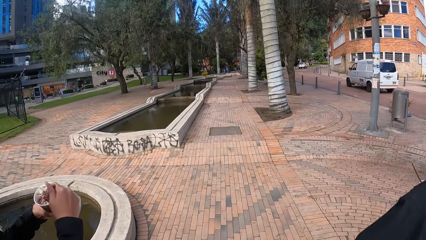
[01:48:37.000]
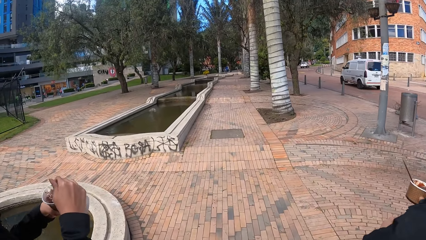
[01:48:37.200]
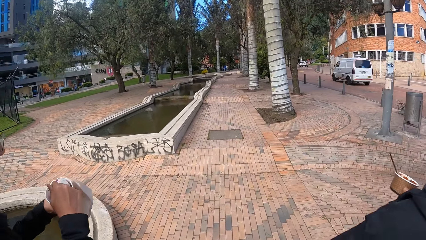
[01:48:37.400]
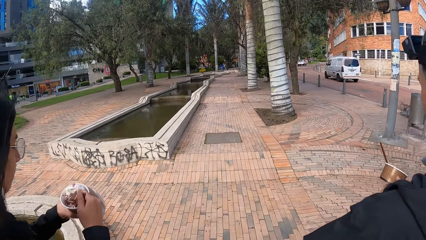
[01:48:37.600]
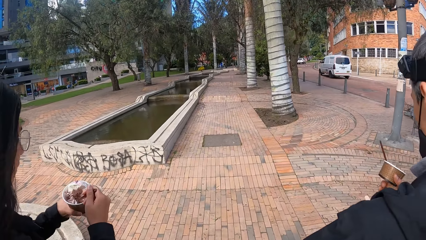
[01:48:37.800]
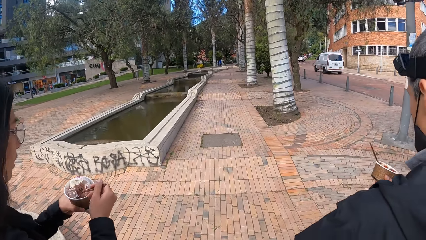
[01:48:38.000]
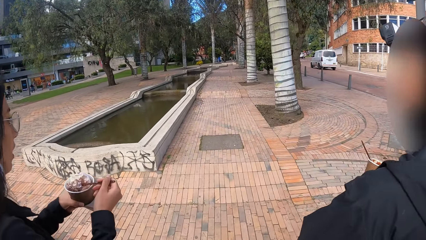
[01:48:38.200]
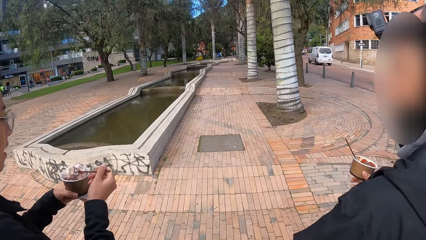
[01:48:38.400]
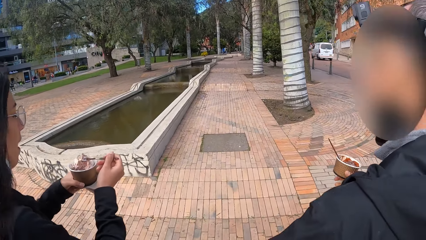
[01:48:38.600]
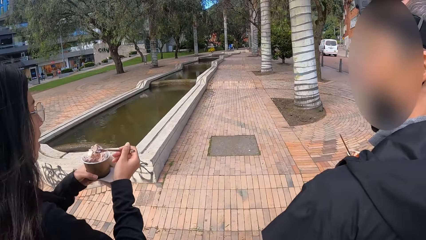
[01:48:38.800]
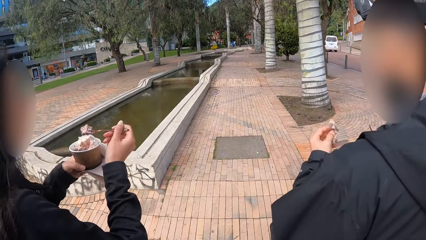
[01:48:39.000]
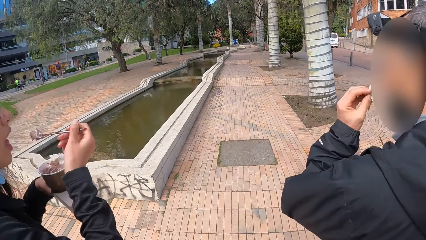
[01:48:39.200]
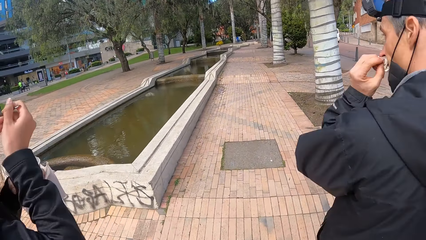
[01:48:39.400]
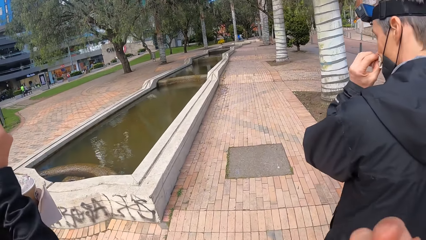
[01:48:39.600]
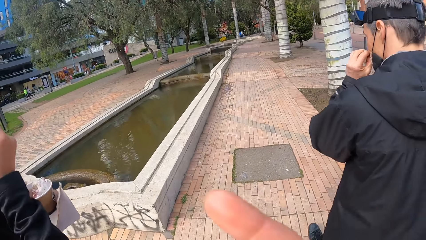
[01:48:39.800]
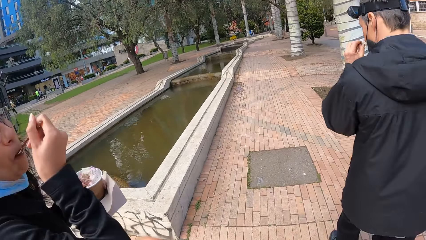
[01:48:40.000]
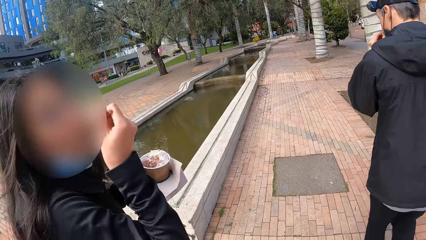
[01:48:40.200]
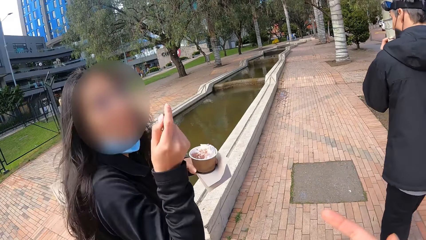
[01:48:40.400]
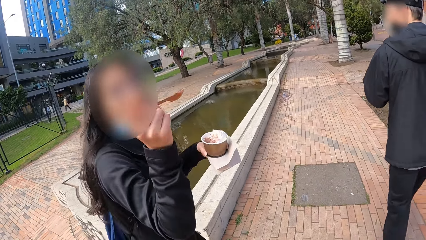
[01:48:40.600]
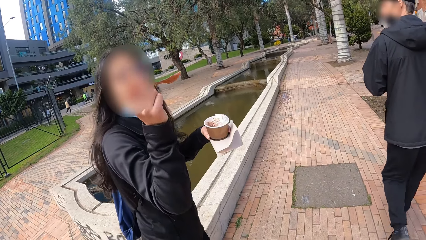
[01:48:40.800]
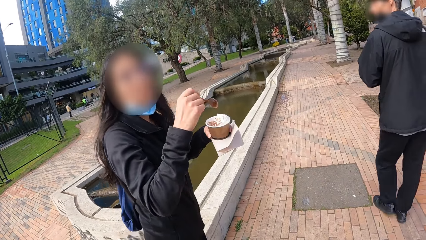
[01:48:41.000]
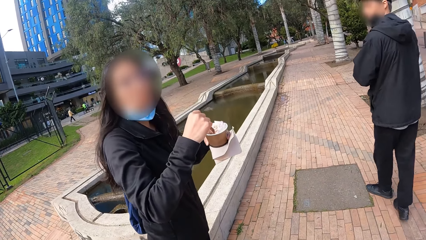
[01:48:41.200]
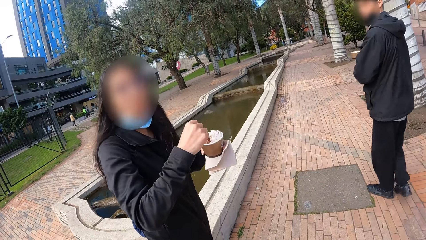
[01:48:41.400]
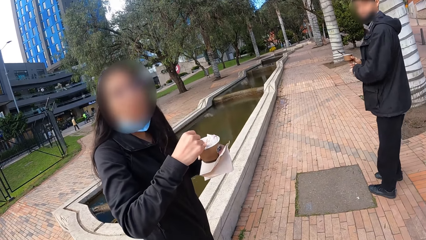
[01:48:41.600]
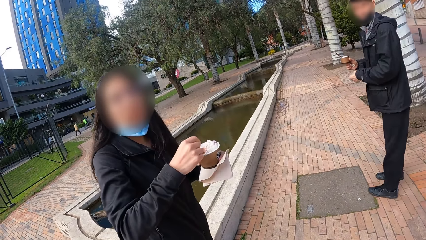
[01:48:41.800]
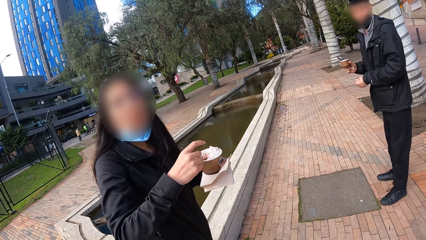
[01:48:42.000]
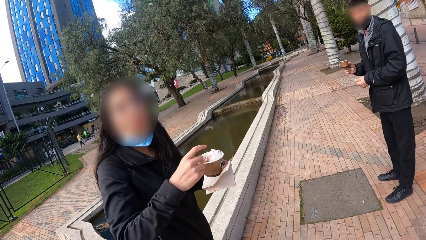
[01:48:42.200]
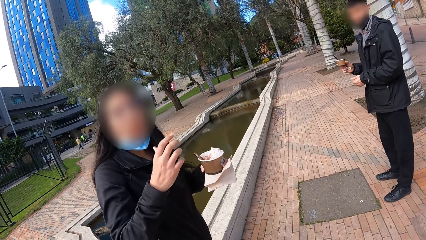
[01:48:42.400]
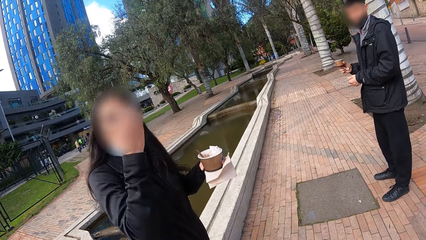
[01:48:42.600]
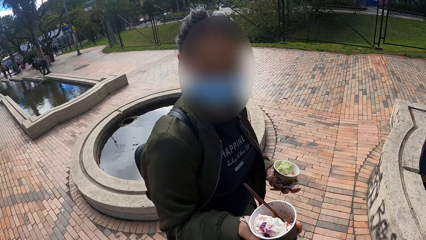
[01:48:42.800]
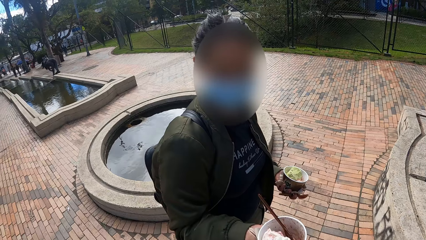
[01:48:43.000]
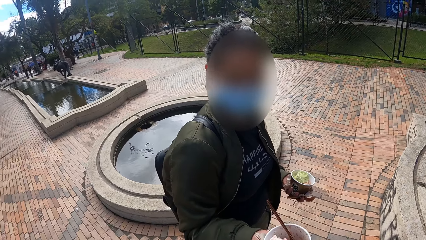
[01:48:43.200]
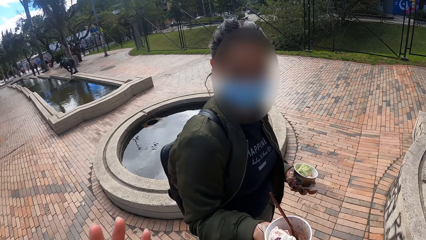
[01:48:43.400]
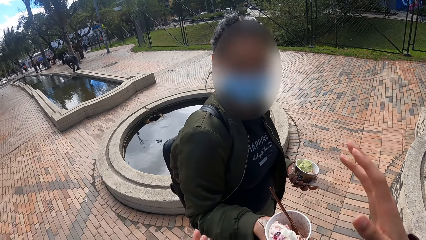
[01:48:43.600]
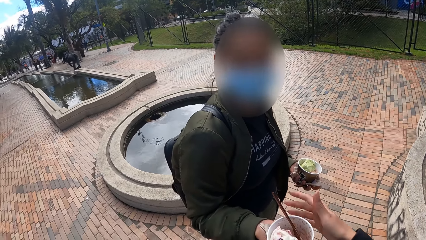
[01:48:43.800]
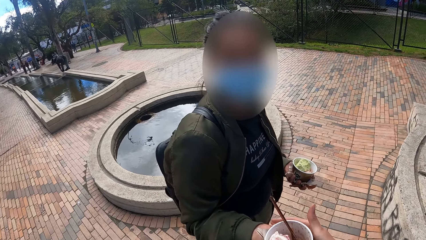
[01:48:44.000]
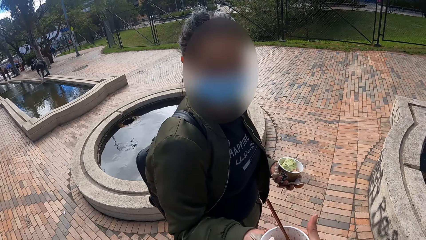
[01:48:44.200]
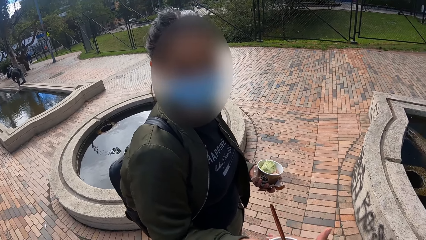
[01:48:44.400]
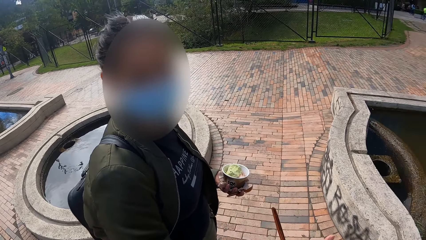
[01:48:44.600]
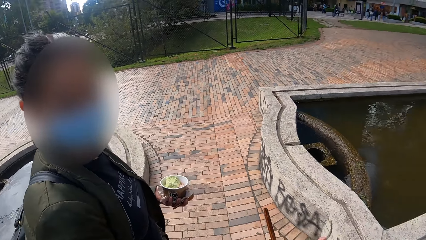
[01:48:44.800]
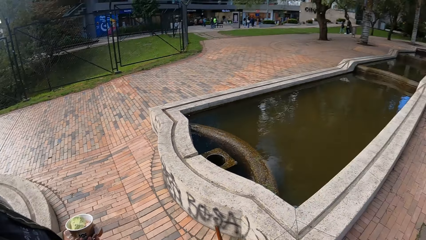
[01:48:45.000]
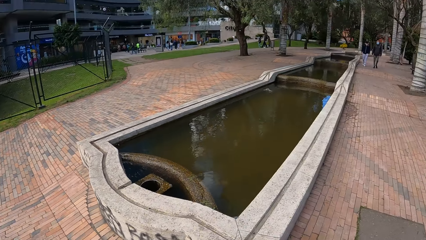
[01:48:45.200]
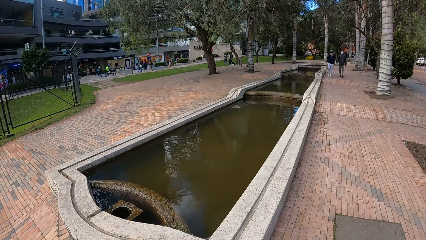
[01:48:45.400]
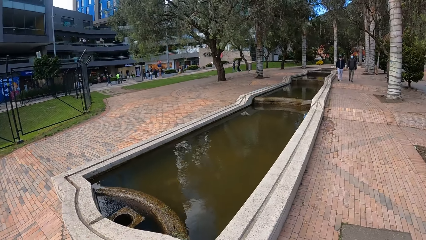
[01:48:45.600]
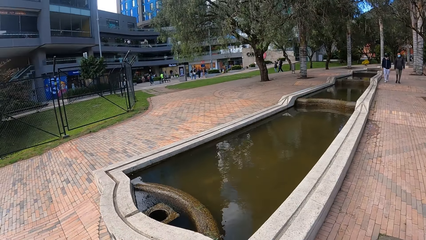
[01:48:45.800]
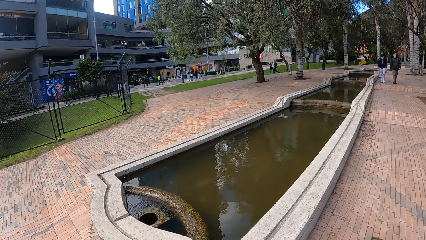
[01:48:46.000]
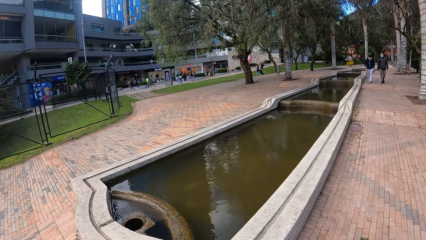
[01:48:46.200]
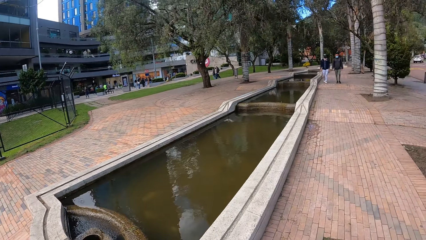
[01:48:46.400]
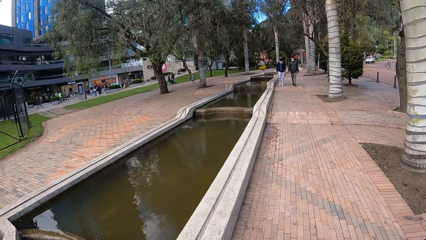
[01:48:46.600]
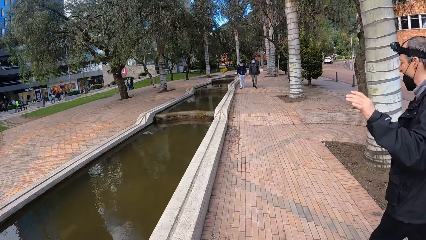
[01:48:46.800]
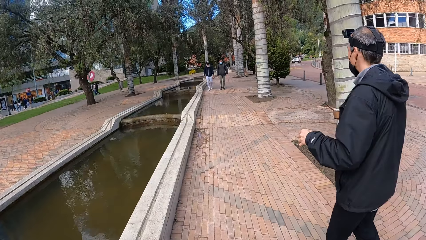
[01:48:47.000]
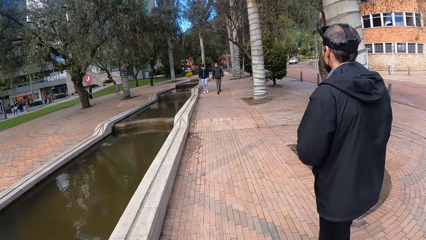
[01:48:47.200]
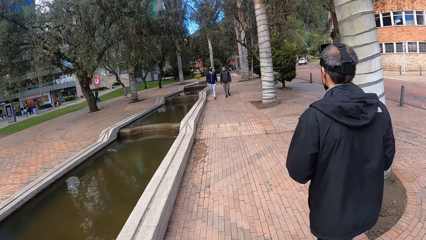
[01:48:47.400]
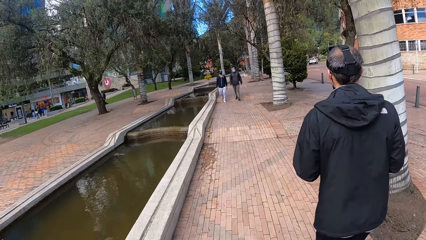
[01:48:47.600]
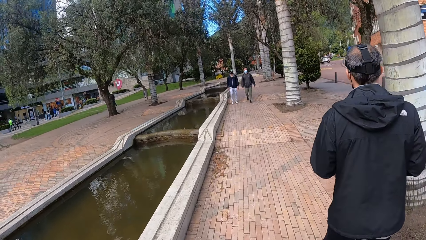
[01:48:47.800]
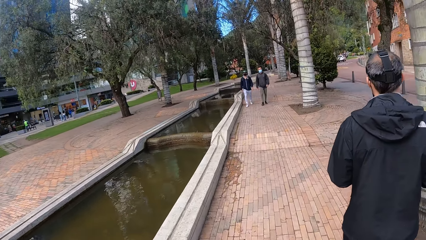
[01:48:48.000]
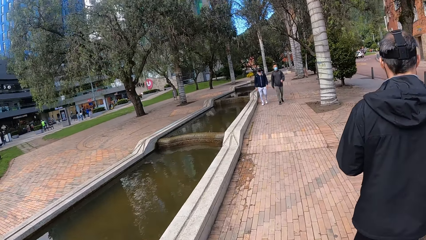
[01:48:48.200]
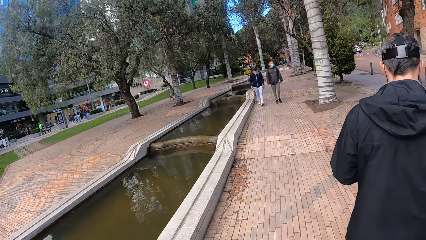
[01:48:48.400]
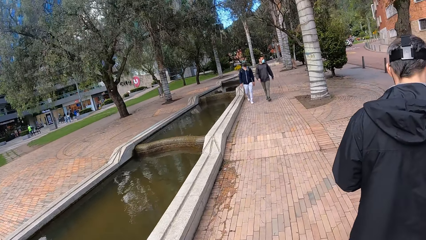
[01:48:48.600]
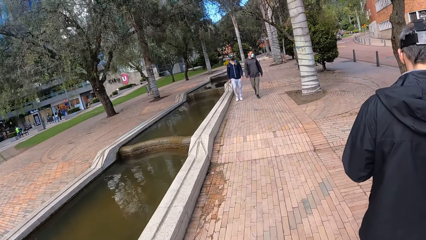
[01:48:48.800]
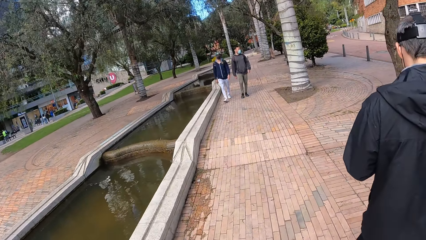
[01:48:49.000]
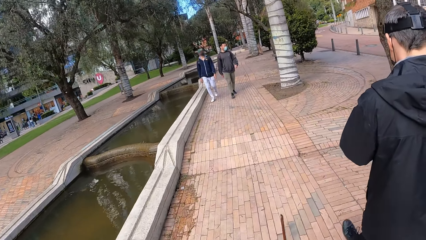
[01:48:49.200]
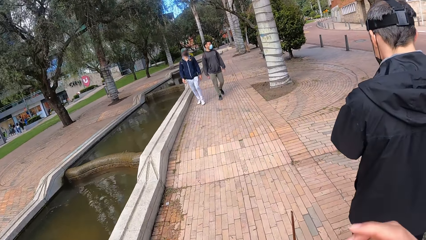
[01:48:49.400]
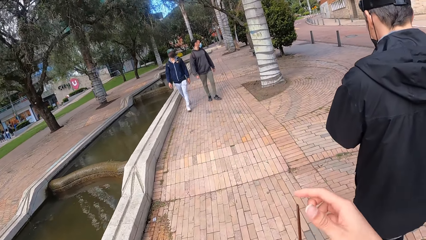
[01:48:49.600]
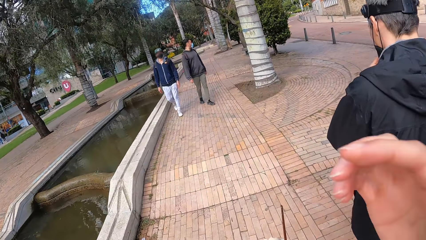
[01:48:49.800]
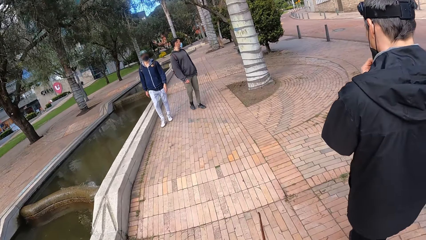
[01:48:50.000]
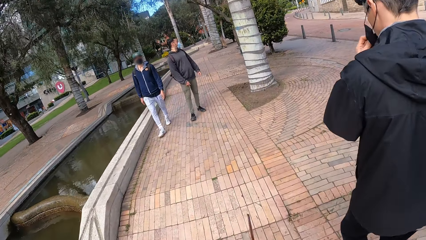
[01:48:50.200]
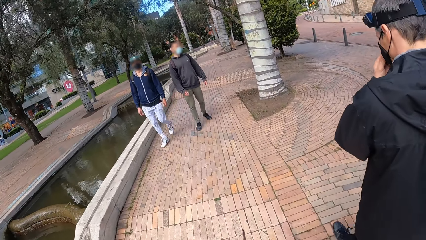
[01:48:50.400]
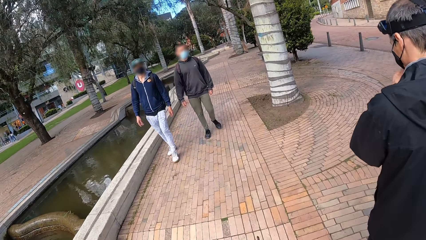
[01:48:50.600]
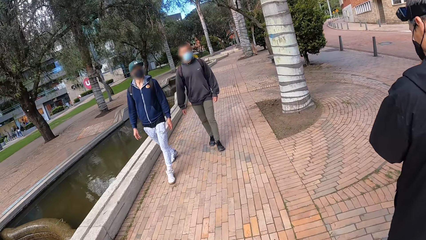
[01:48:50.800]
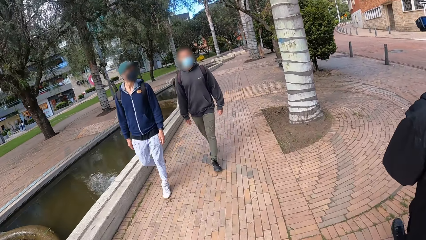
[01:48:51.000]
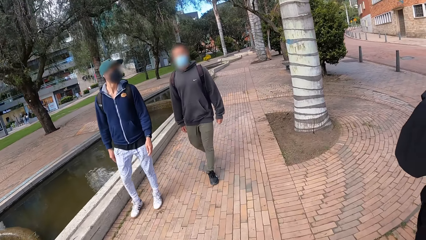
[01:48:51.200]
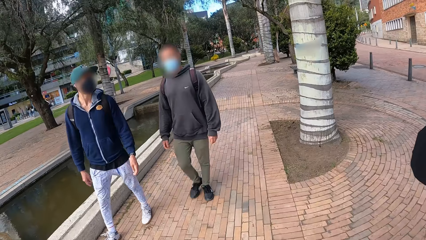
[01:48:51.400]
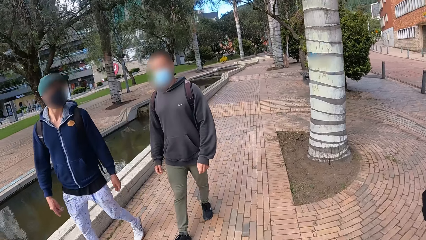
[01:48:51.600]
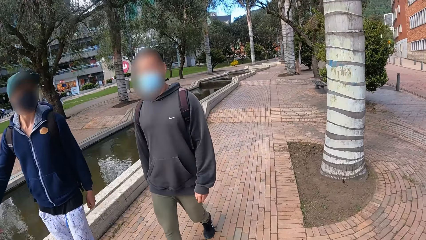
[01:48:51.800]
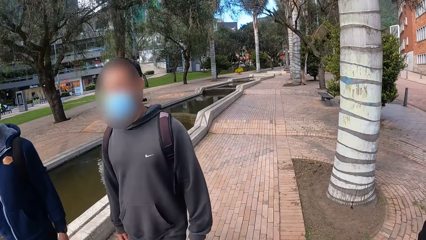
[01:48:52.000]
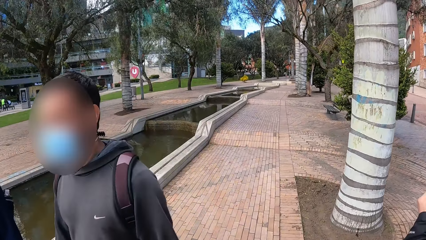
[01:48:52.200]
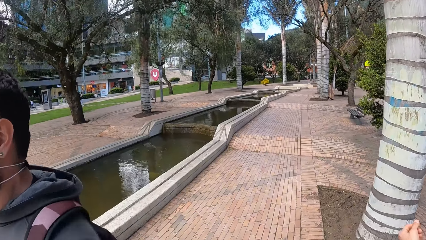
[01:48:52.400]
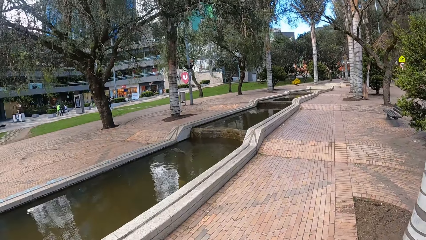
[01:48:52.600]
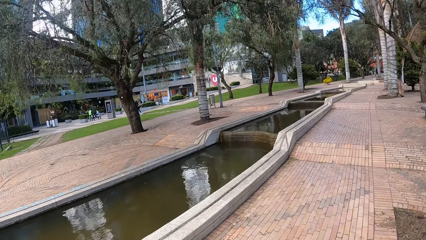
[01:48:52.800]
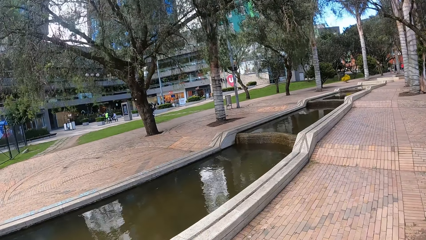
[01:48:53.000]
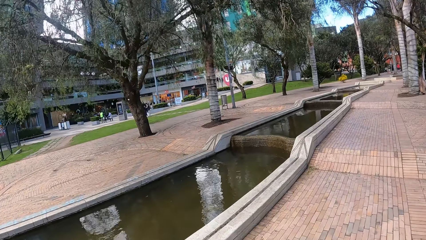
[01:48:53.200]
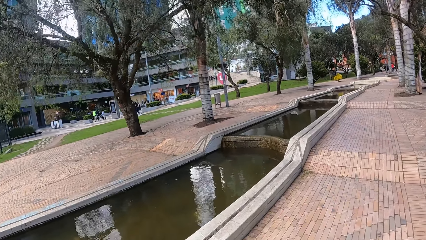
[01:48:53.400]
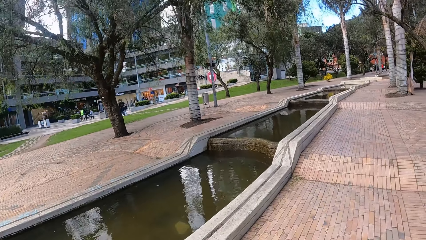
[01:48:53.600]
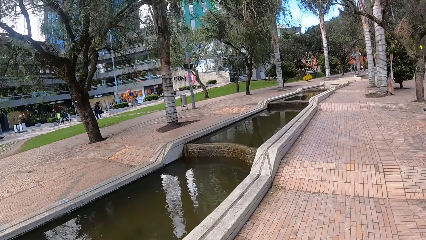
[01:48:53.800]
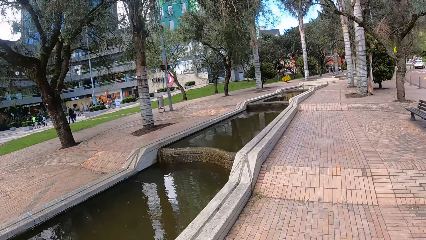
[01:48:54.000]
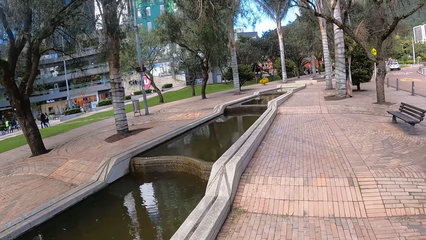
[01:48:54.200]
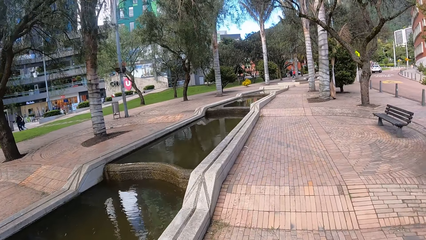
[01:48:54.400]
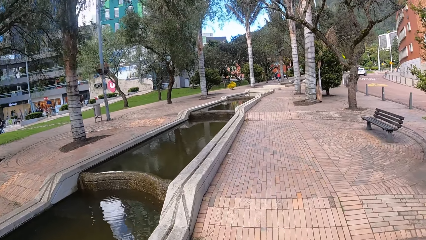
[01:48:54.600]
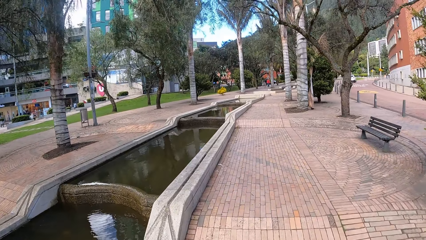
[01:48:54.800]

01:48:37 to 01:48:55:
The man looks at the woman. He cleans his nose with the sheet of paper in his left hand. The woman eats the ice cream from the spoon in her right hand. The man does something. The camera wearer interacts with the woman and the man. She talks with the woman. The woman looks at the camera wearer. She drops the spoon in her right hand in the cup of ice cream in her left hand. The man looks at the camera wearer. The woman stops. The man stops. The camera wearer stops. The woman dips a scoop in the ice cream tin and does something. The camera wearer looks at another woman. She collects a cup of ice cream from the other woman with her right hand. The other woman hands the camera wearer the ice cream. The camera wearer turns around. The man walks on the walkway. The camera wearer walks on the walkway. The man moves a mask on his face with his left hand. The camera wearer touches her face with her right hand. She does something.
